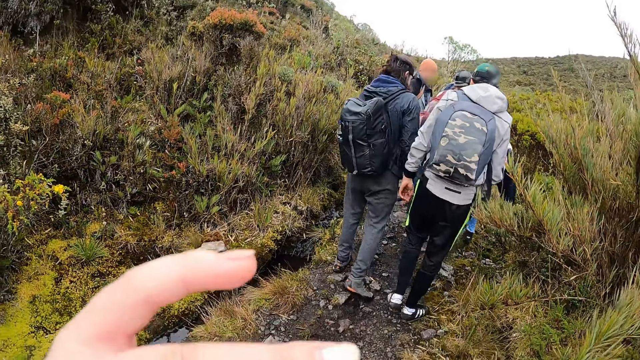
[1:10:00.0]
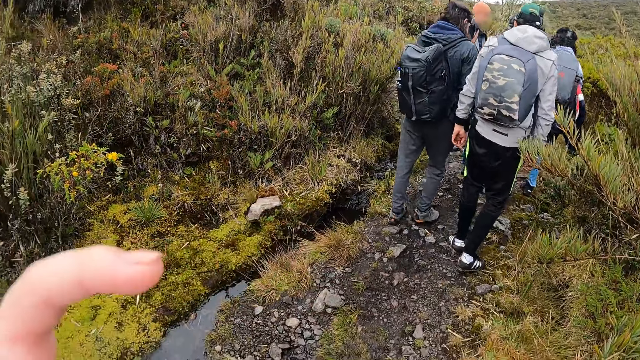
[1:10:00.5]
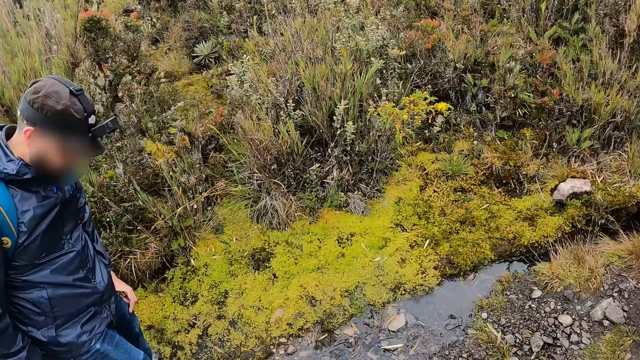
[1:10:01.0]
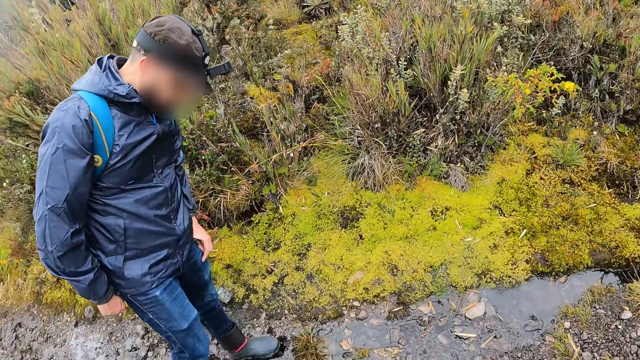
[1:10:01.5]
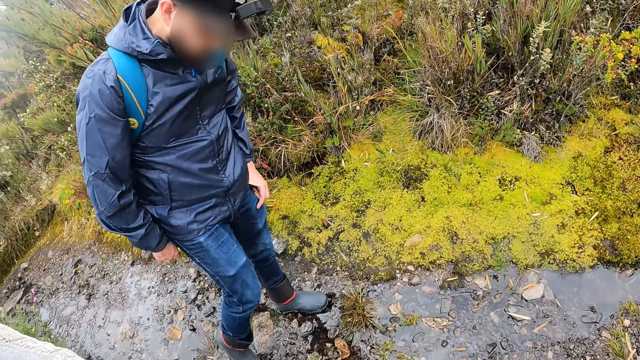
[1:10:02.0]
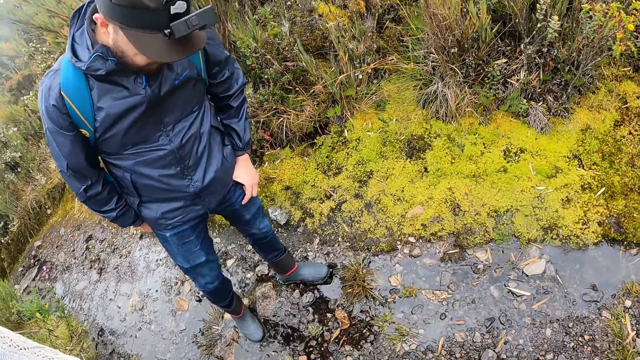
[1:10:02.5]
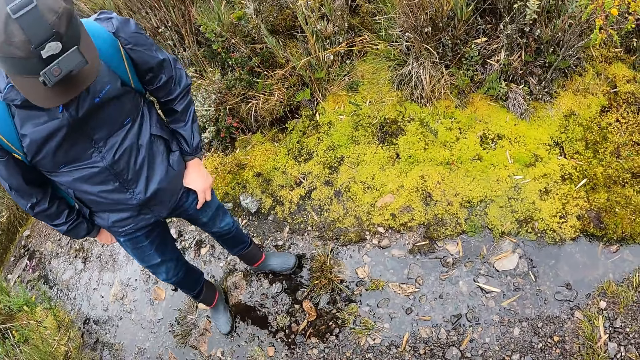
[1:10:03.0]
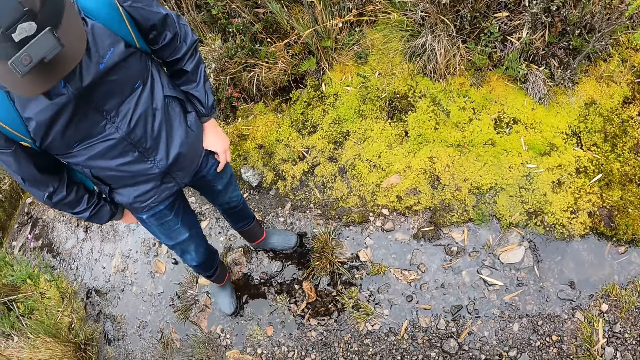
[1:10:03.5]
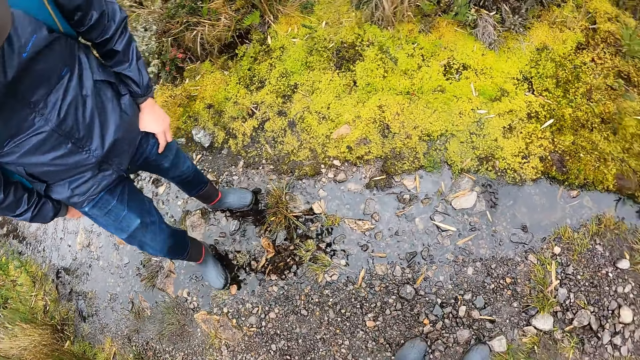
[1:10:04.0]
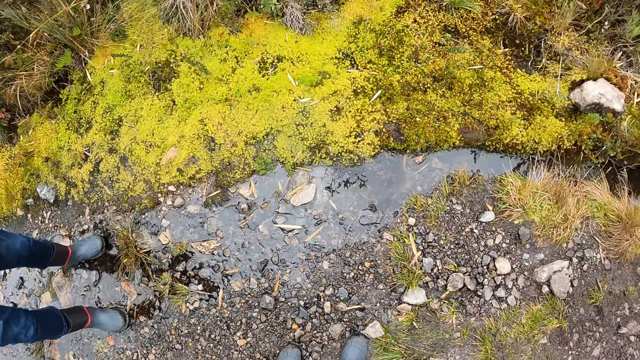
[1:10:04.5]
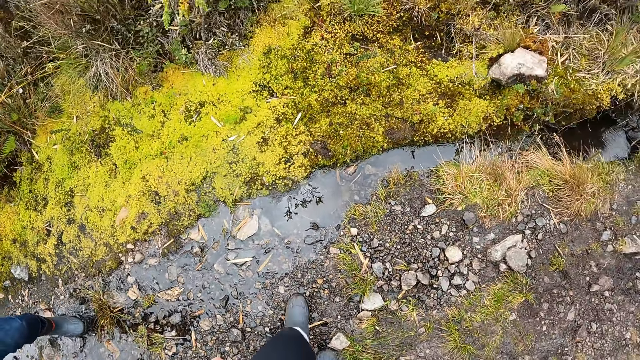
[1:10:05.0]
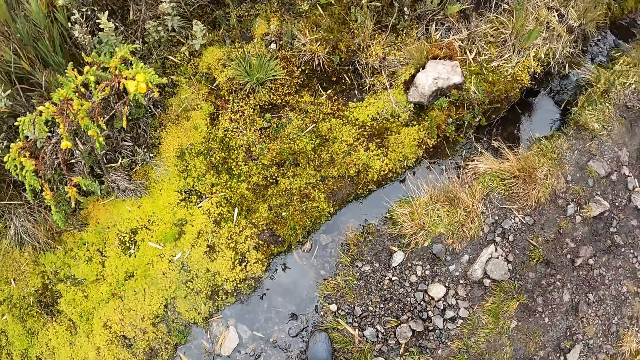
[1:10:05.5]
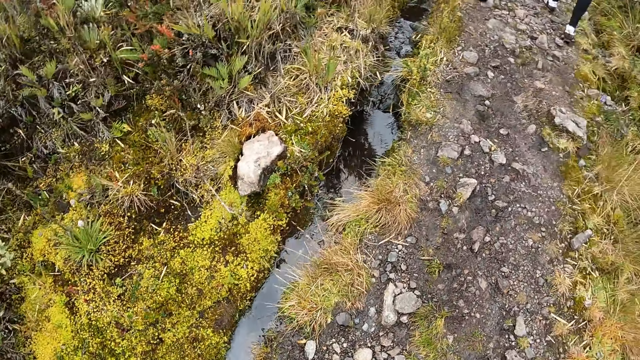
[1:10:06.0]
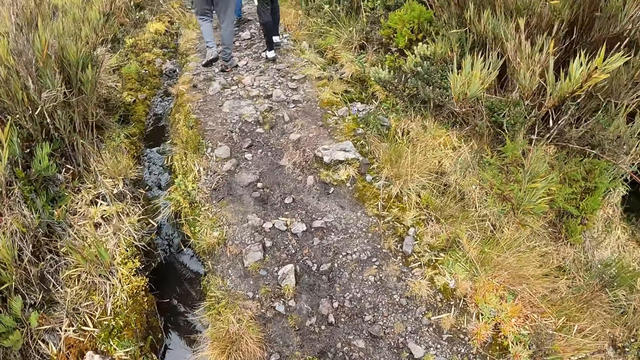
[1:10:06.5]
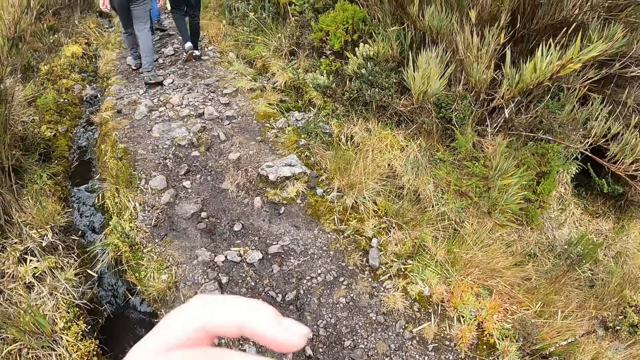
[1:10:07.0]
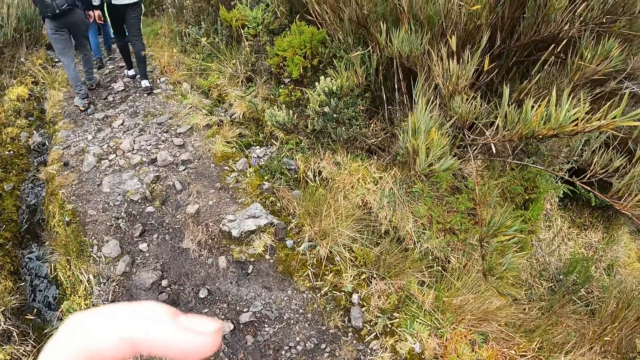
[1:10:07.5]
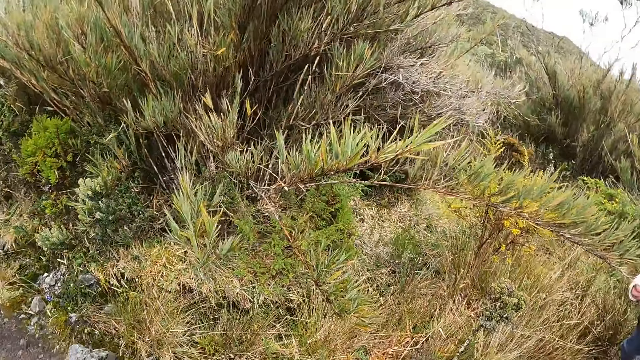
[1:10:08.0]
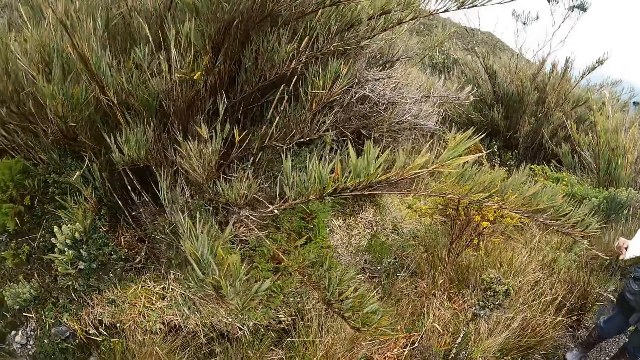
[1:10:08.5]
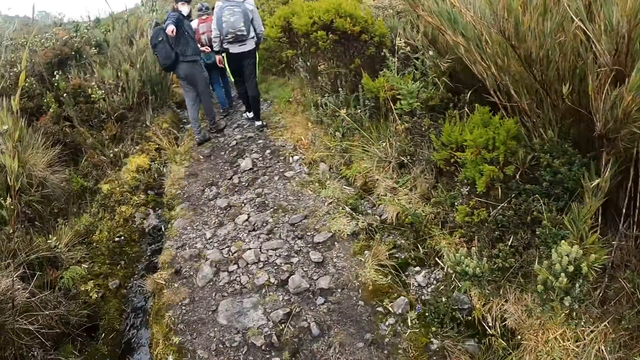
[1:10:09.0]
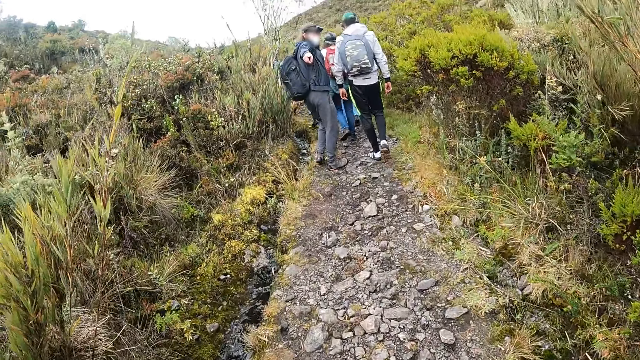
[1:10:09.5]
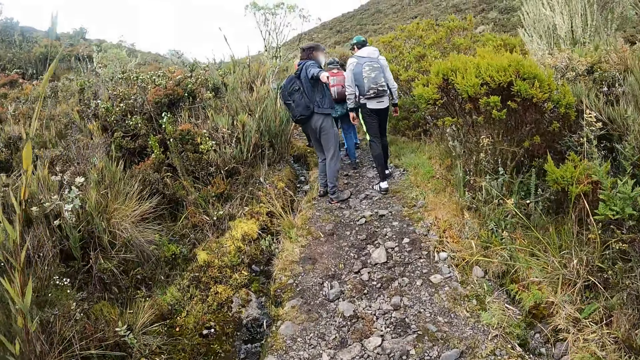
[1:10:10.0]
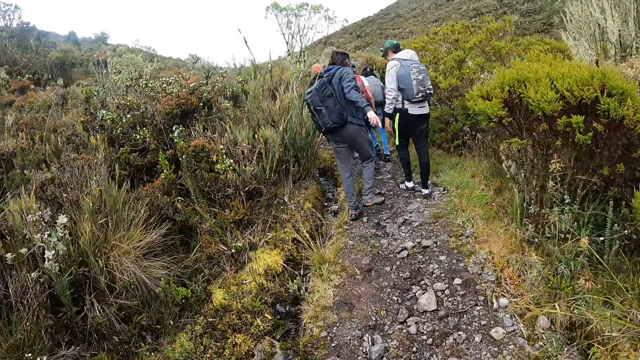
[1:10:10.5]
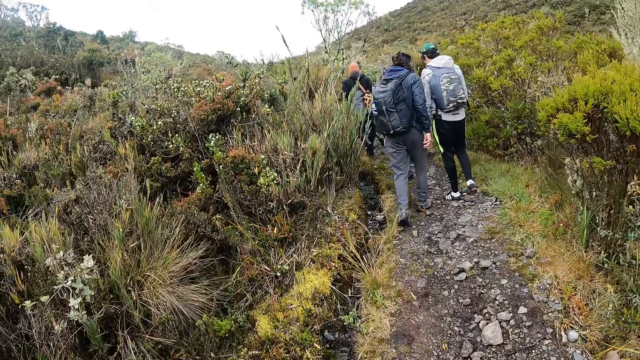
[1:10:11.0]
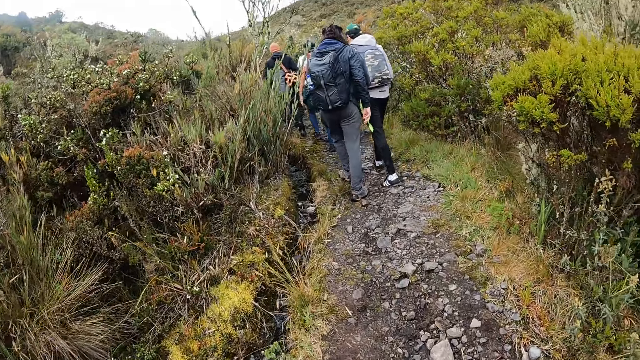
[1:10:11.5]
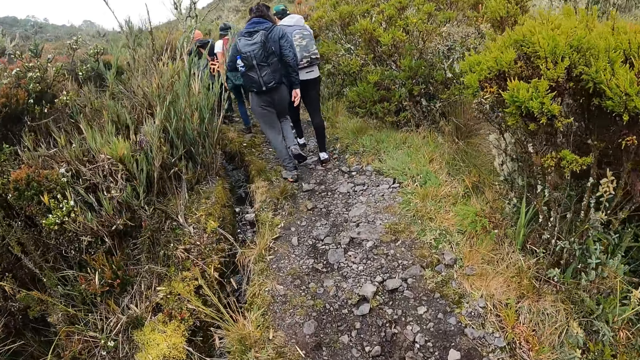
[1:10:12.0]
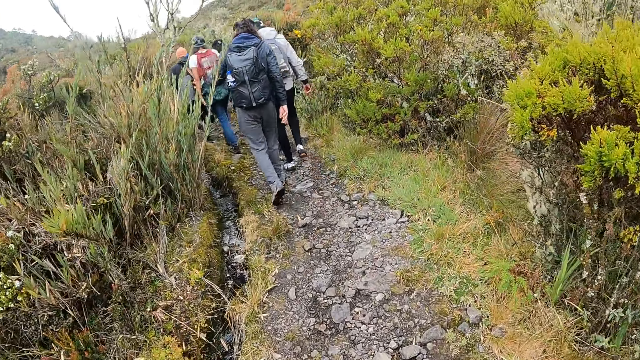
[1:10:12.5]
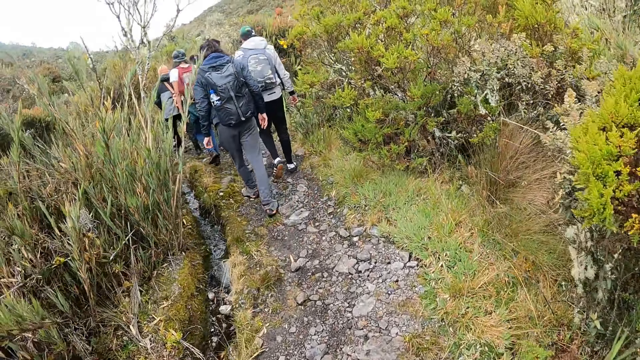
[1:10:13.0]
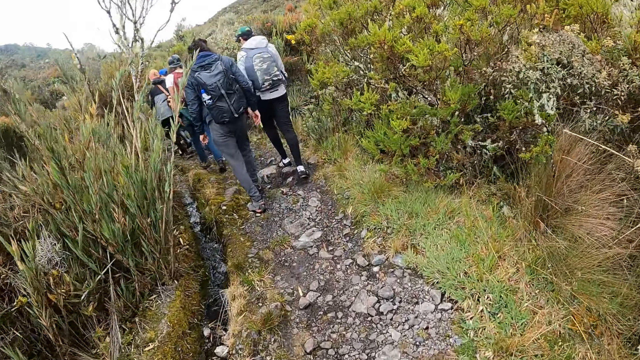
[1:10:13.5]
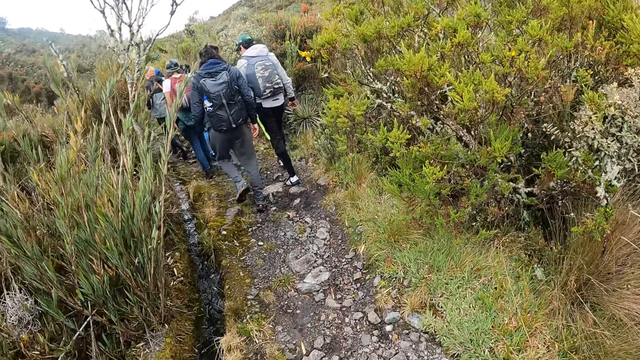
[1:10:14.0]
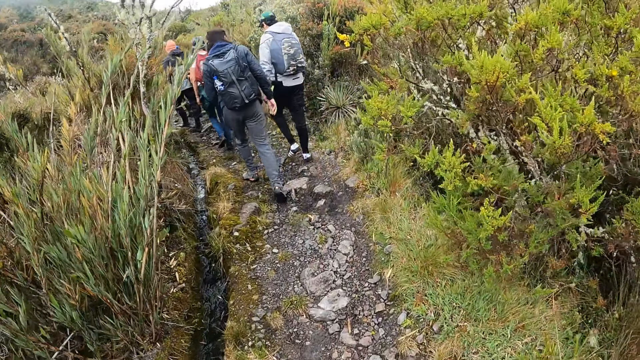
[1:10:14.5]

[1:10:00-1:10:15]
The camera wearer looks around and walks on the road with a group of people. The woman touches a branch of a tree with her right hand. The camera wearer walks along the path.

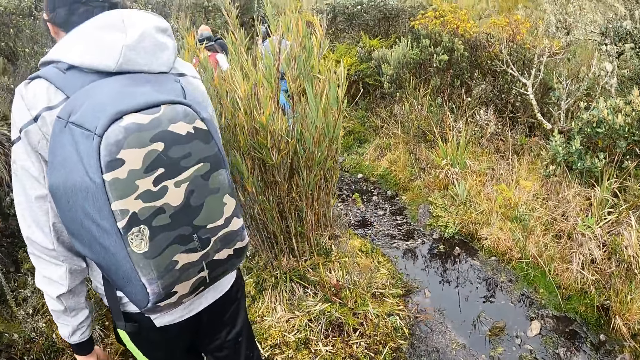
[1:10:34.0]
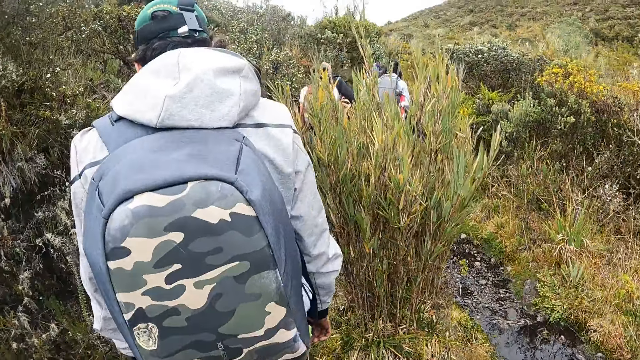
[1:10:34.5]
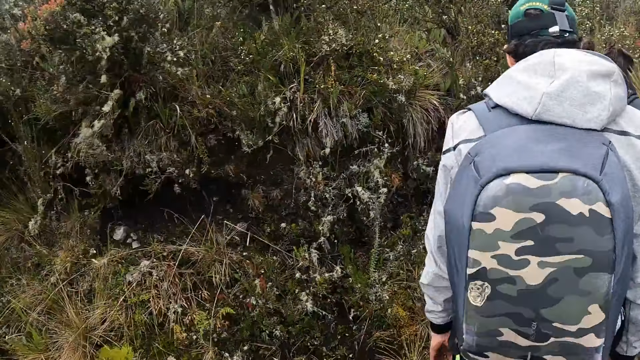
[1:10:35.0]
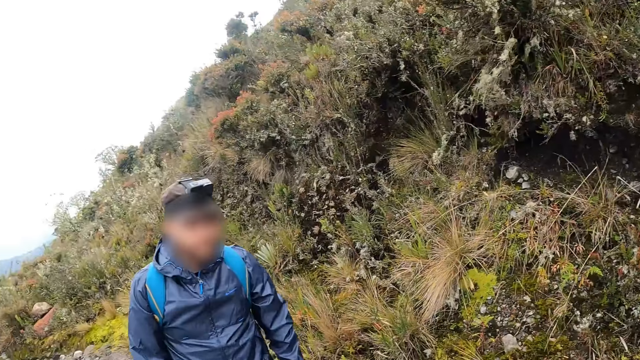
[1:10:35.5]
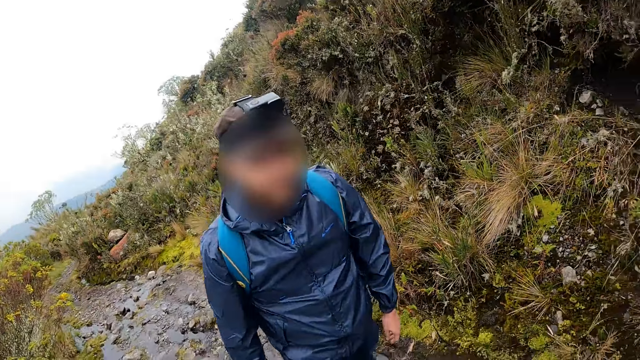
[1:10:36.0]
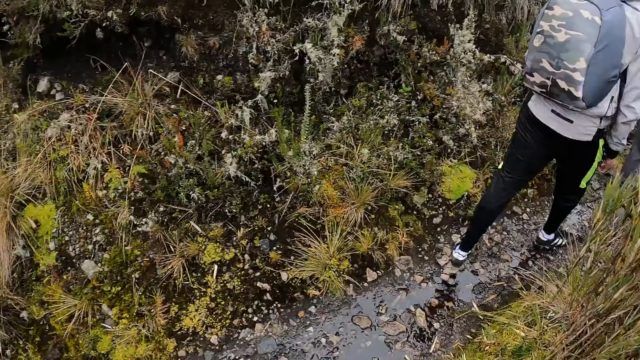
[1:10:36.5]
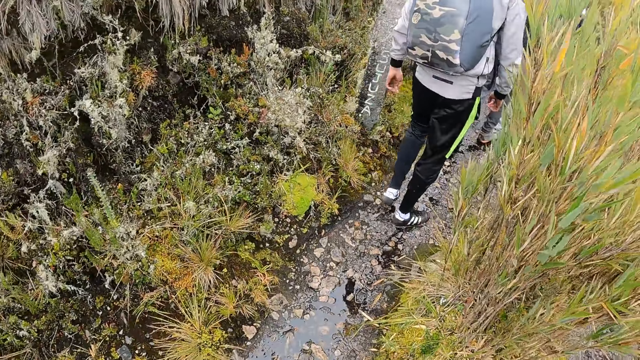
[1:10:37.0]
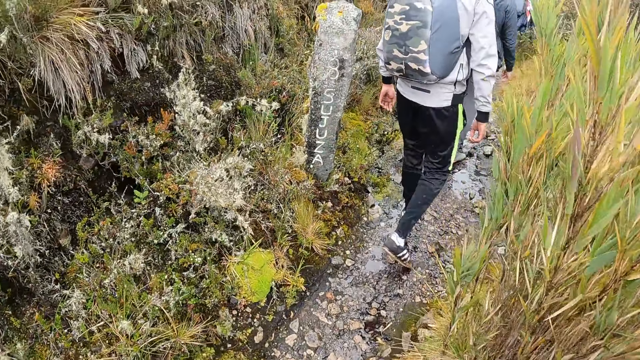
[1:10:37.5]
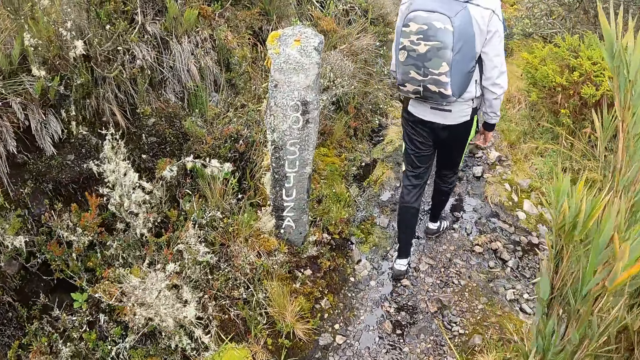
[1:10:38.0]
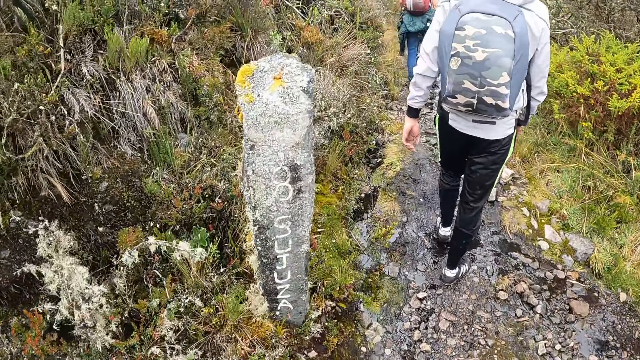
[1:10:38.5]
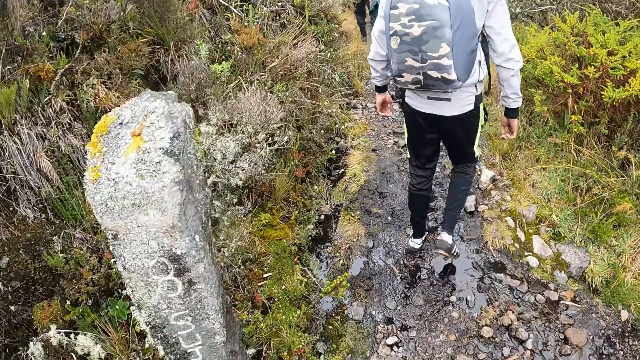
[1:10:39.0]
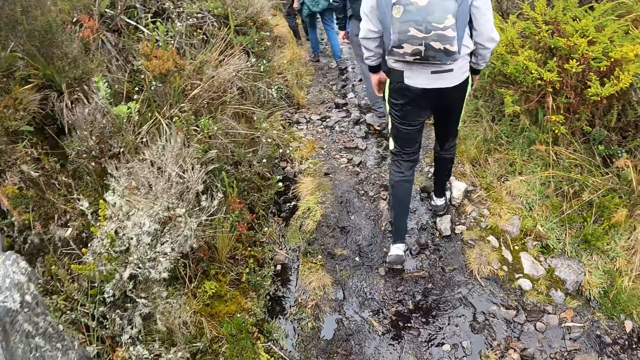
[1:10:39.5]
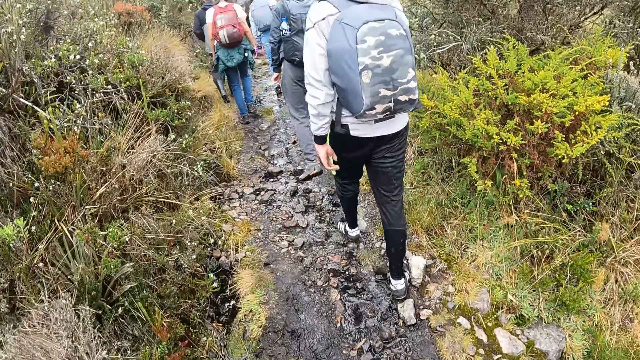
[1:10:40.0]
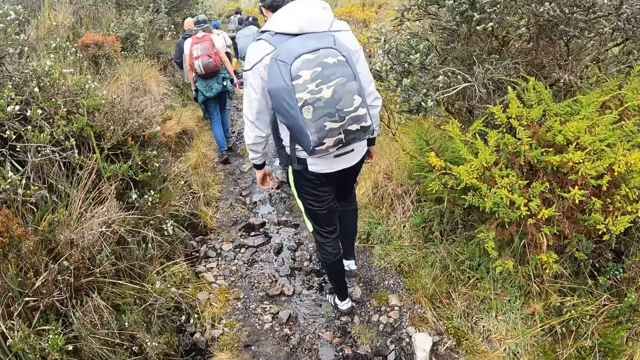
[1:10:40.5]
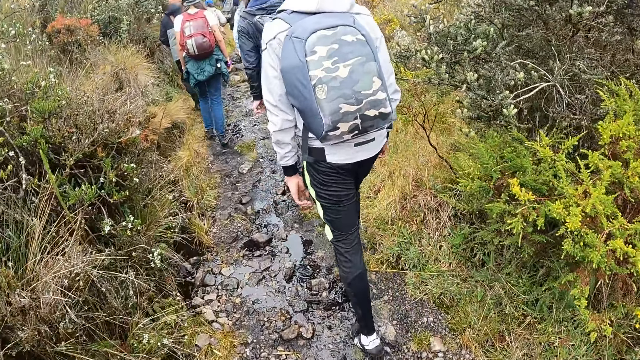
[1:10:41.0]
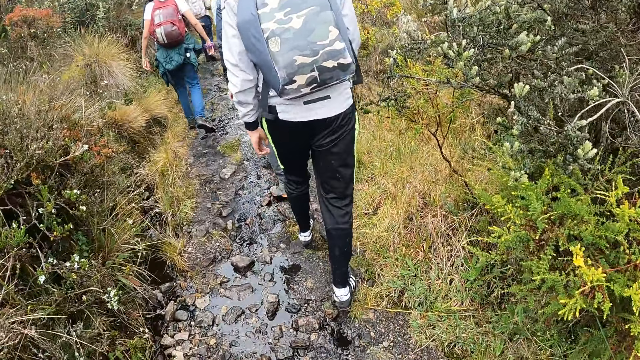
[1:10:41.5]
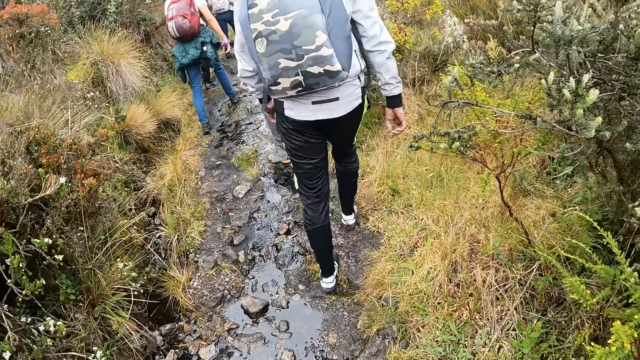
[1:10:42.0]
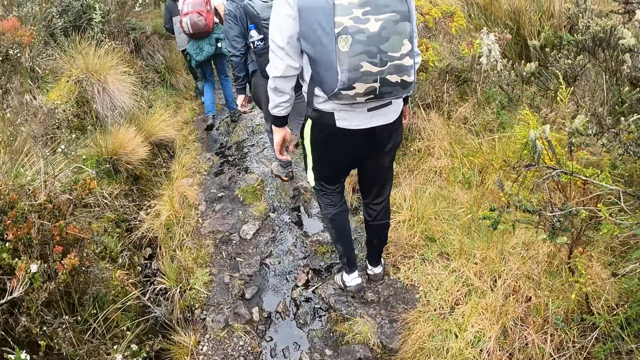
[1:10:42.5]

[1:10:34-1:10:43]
The camera wearer looks around. They walk along the path.
